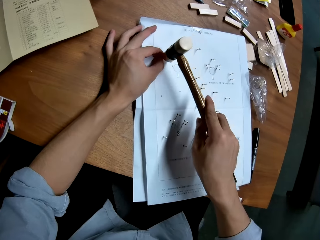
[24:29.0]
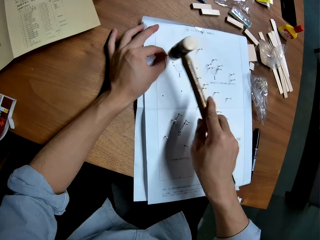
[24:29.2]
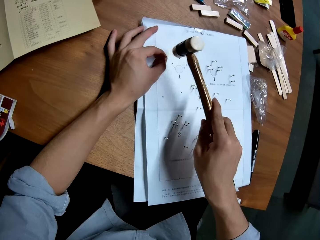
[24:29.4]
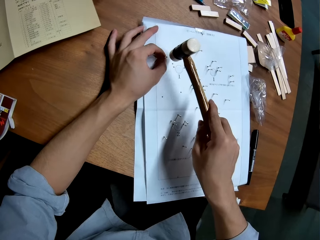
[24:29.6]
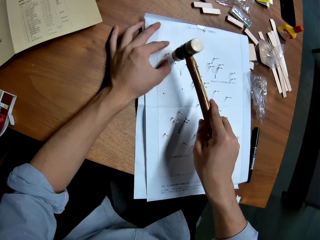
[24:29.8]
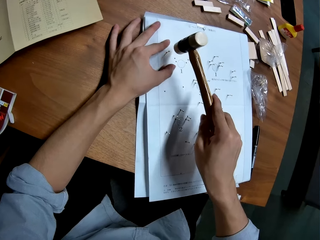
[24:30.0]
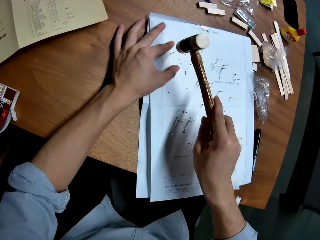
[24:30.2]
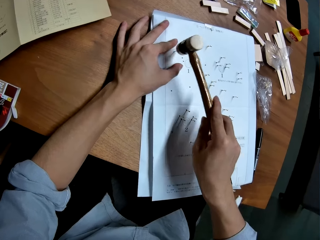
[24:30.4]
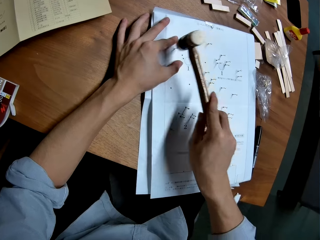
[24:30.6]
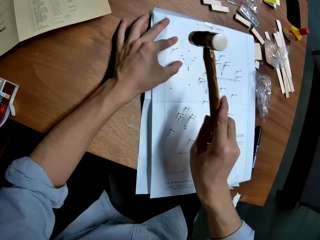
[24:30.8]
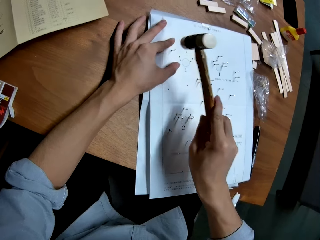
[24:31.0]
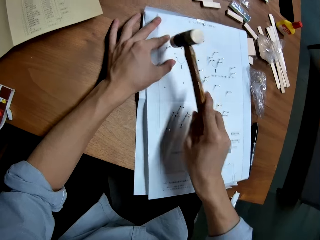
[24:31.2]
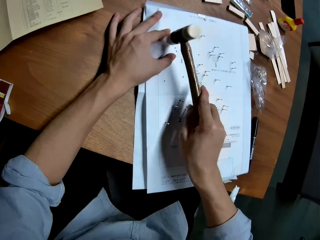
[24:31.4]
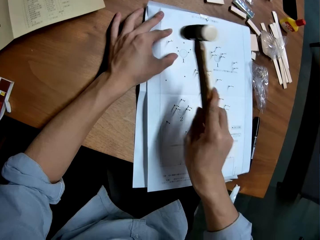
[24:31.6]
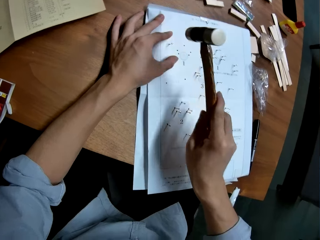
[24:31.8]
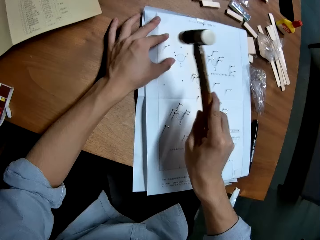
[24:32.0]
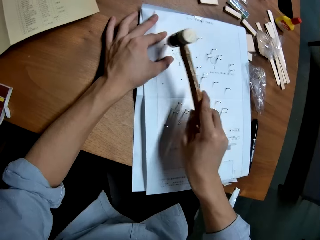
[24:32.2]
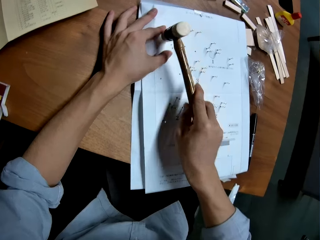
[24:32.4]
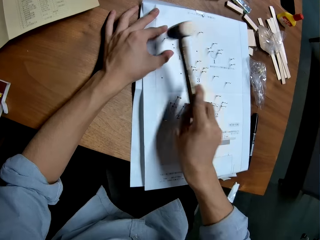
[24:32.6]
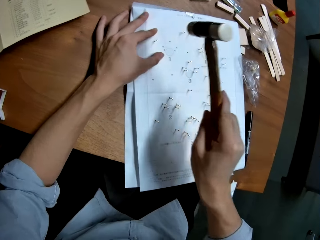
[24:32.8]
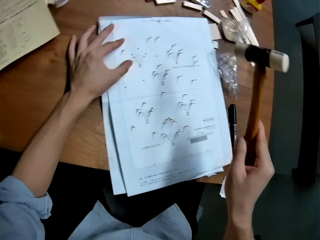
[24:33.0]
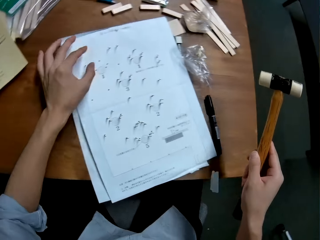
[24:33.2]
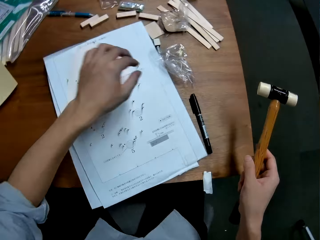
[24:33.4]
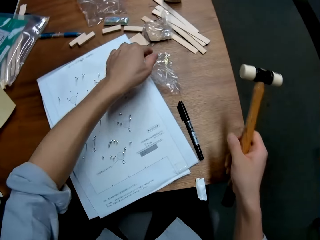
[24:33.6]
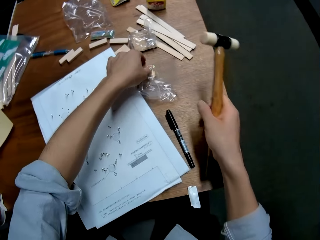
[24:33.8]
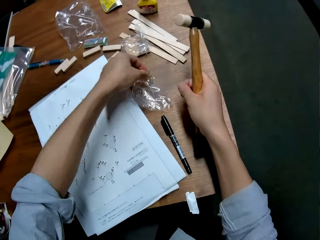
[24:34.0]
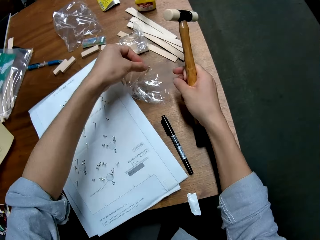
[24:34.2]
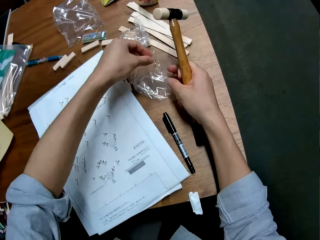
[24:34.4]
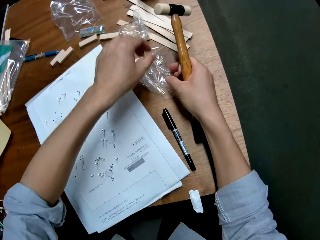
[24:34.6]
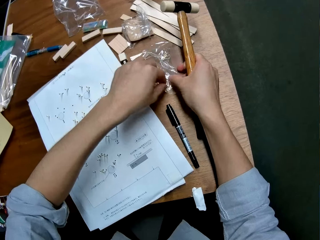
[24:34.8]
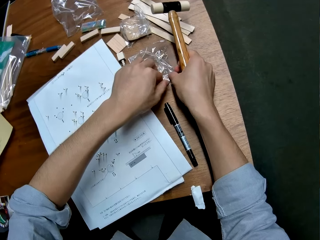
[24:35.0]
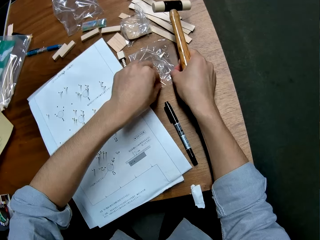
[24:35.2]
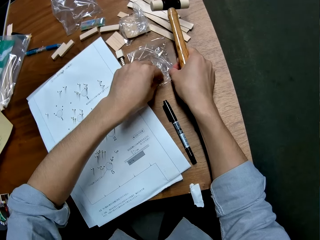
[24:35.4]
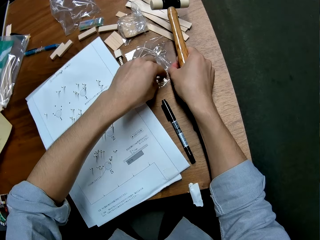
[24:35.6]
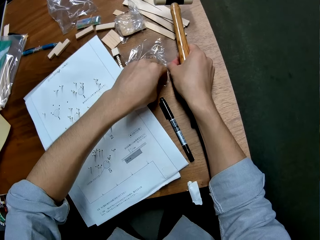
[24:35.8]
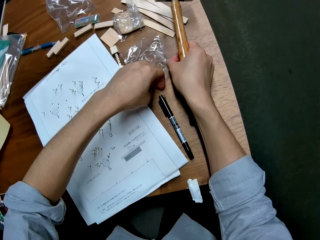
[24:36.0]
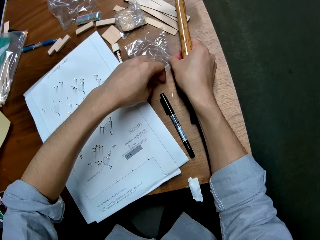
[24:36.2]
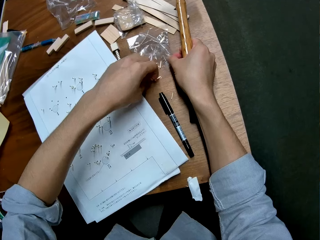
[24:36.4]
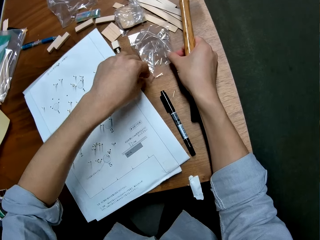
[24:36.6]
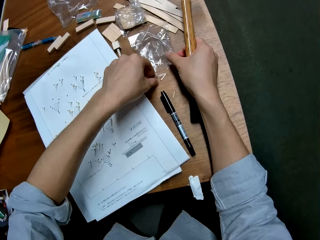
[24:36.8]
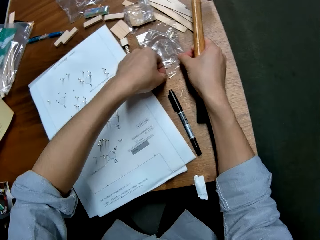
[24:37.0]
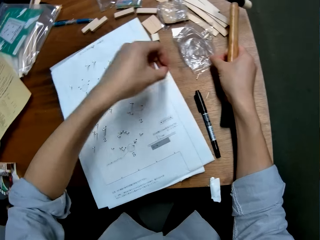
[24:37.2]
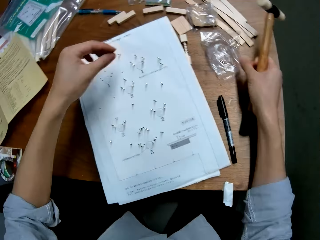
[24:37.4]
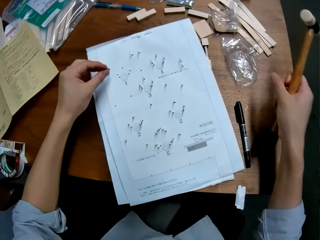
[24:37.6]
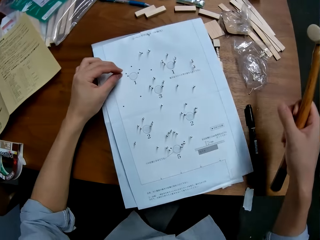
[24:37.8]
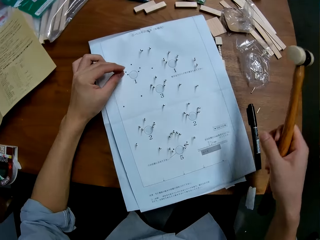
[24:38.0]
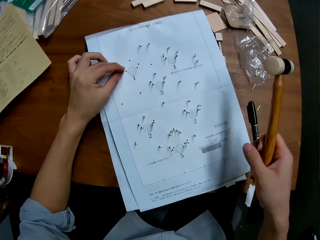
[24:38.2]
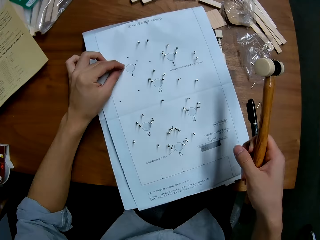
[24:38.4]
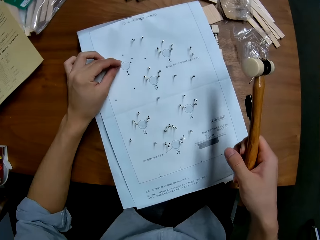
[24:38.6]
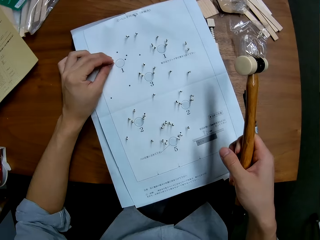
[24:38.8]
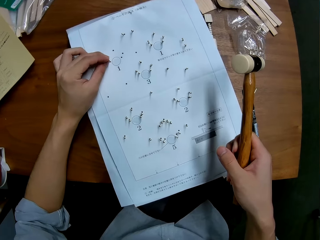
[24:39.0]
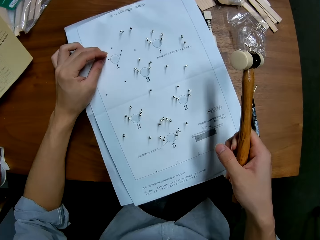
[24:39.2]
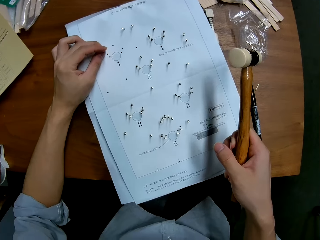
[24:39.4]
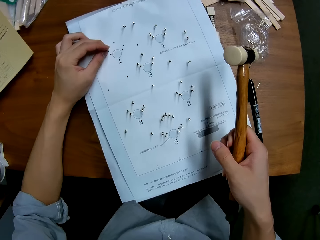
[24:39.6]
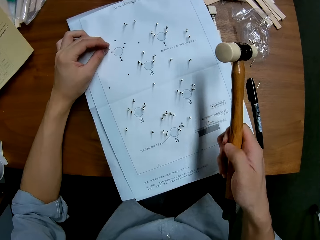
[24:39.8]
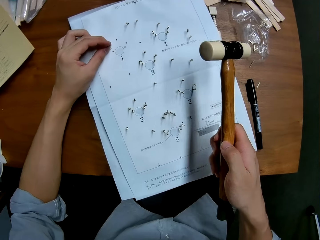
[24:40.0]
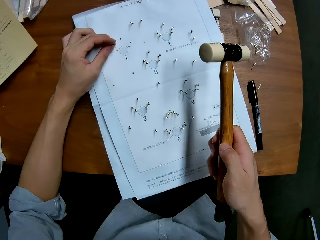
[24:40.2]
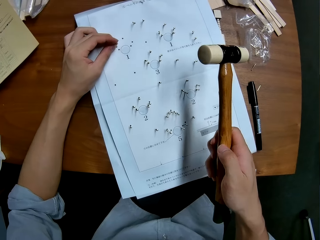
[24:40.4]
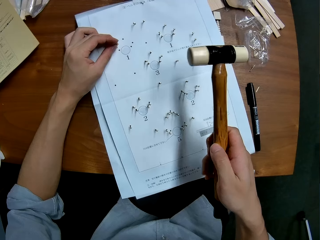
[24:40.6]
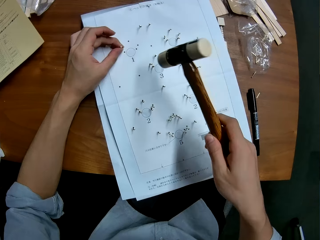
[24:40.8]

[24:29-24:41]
The camera wearer hits the pin into the hole in the leaflet with the hammer. He holds the leaflet with his left hand and moves a hand on the leaflet on a table. He hits a pin into the leaflet with the hammer. He picks up a pin from a transparent paper on the table. He moves the package with his left hand, holds the package with his right hand, and removes three pins from the package onto the table with his left hand. He picks up a pin from the table with his left hand. He inserts the pin into a hole in the leaflet with both hands.

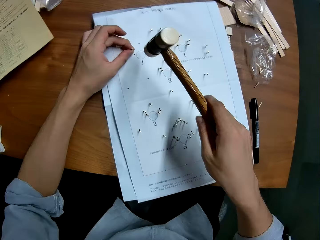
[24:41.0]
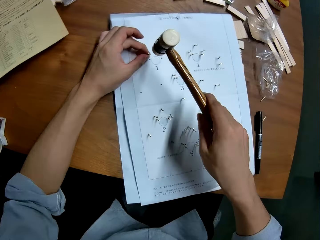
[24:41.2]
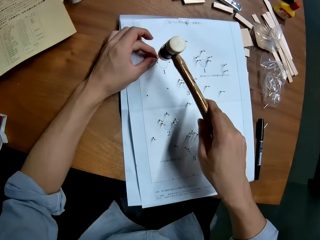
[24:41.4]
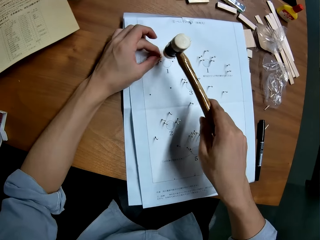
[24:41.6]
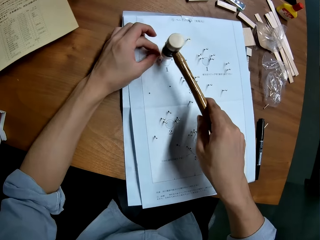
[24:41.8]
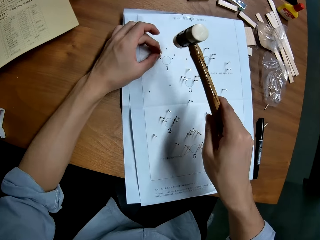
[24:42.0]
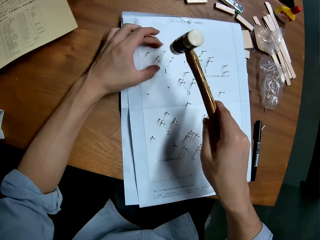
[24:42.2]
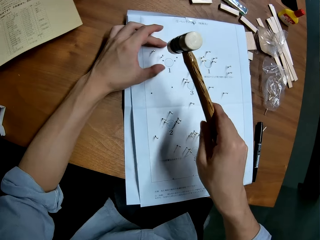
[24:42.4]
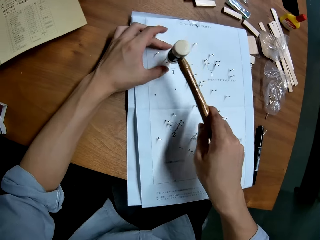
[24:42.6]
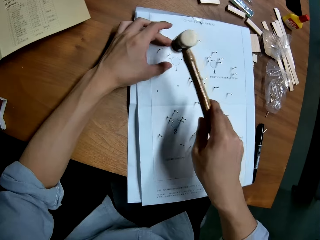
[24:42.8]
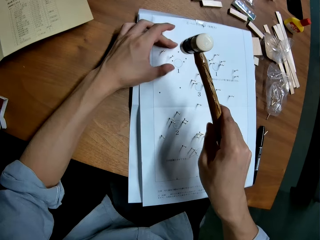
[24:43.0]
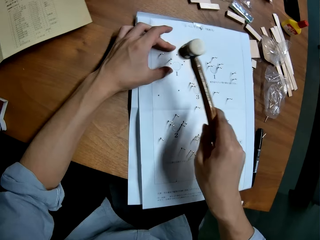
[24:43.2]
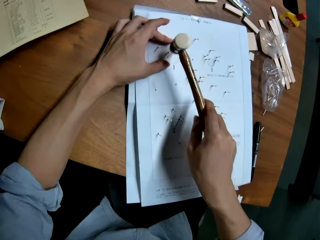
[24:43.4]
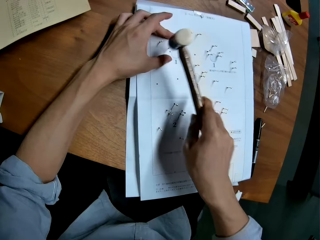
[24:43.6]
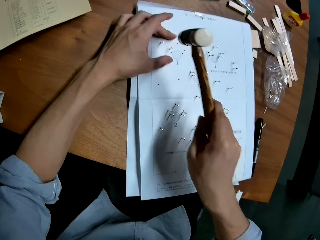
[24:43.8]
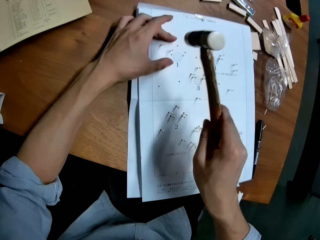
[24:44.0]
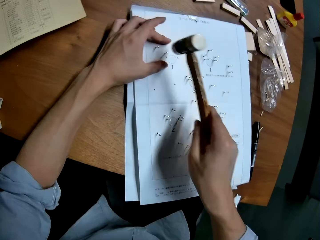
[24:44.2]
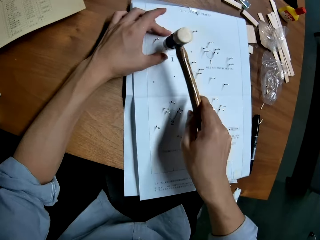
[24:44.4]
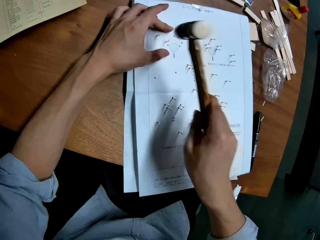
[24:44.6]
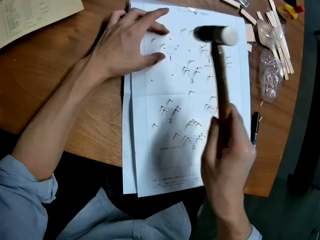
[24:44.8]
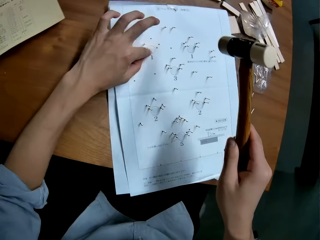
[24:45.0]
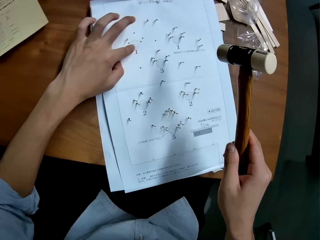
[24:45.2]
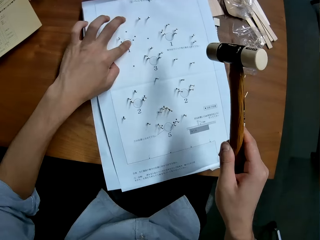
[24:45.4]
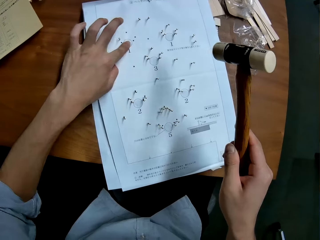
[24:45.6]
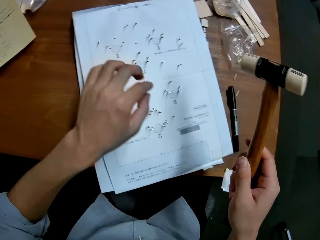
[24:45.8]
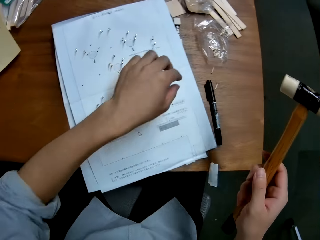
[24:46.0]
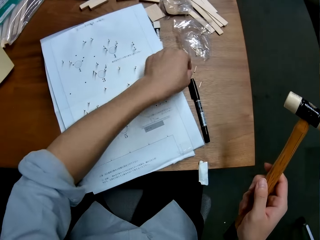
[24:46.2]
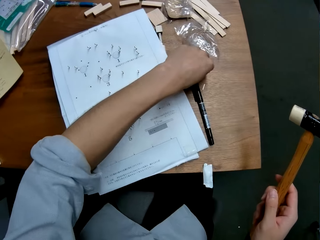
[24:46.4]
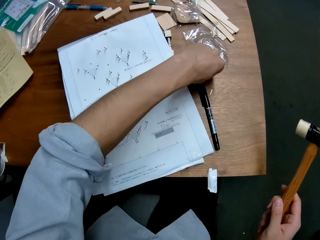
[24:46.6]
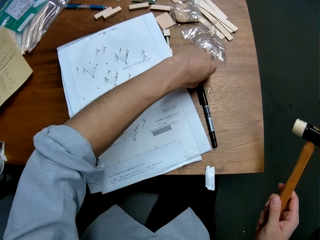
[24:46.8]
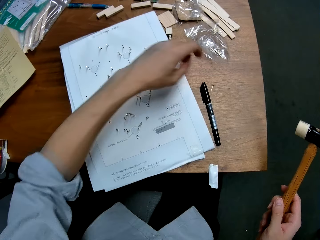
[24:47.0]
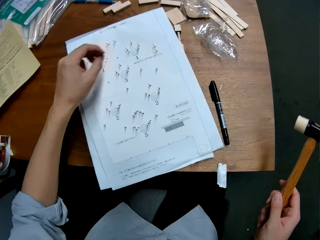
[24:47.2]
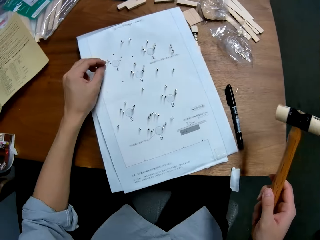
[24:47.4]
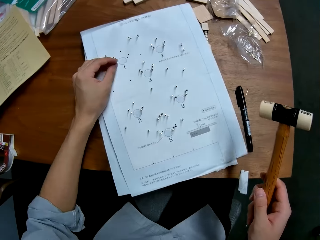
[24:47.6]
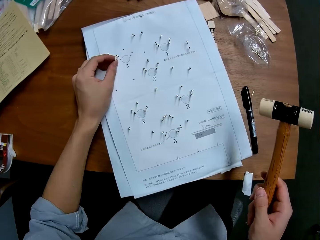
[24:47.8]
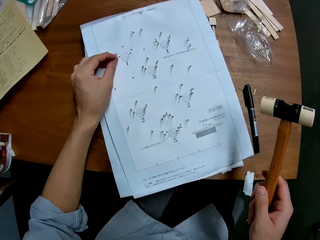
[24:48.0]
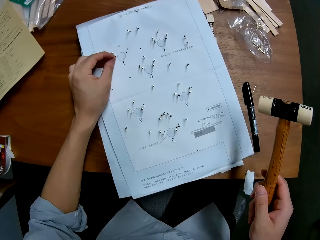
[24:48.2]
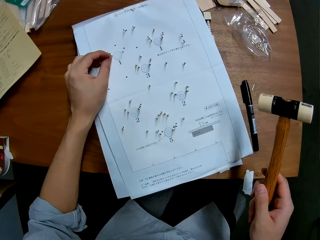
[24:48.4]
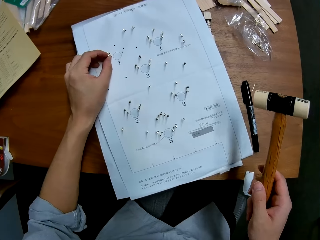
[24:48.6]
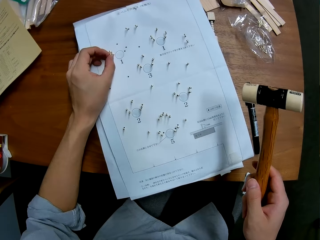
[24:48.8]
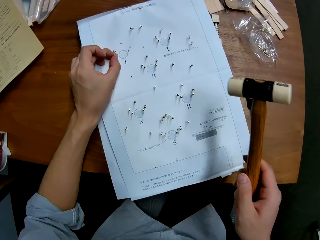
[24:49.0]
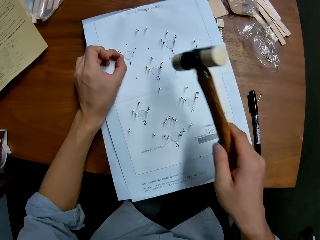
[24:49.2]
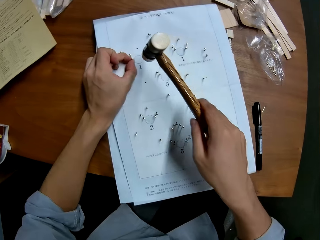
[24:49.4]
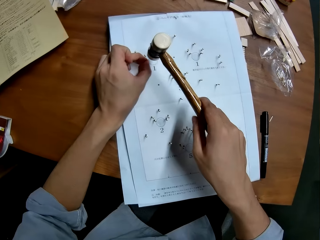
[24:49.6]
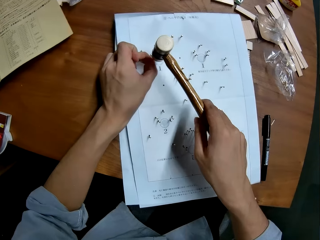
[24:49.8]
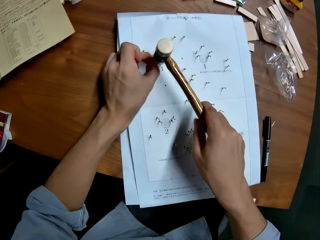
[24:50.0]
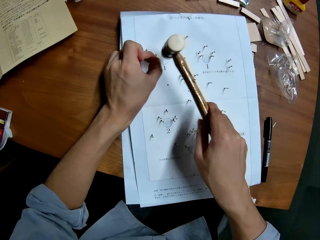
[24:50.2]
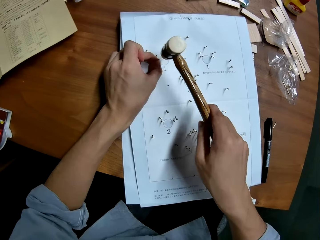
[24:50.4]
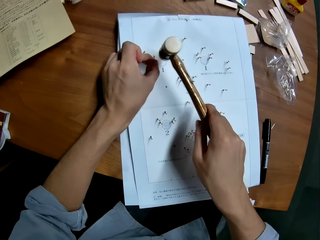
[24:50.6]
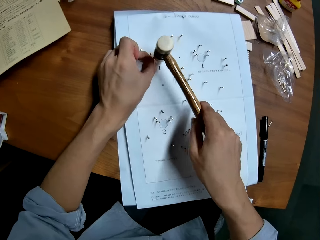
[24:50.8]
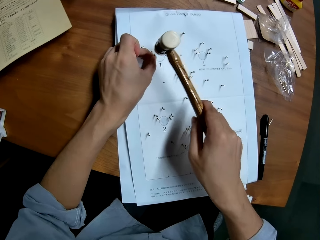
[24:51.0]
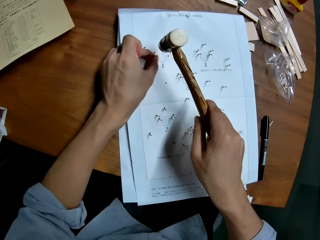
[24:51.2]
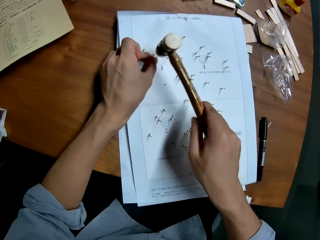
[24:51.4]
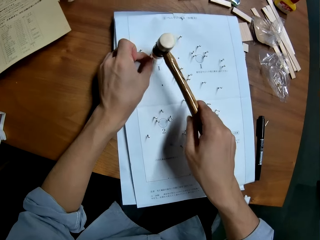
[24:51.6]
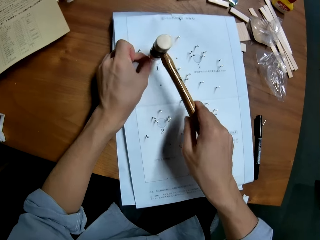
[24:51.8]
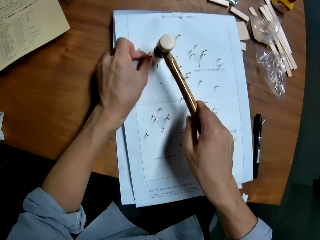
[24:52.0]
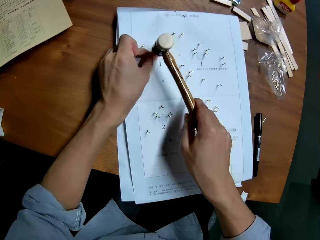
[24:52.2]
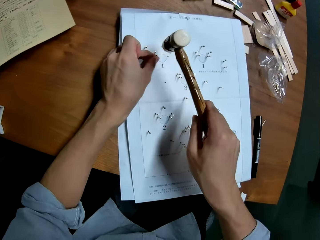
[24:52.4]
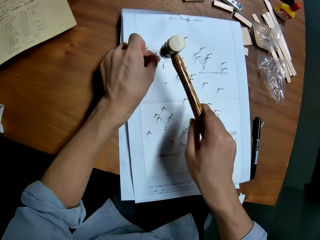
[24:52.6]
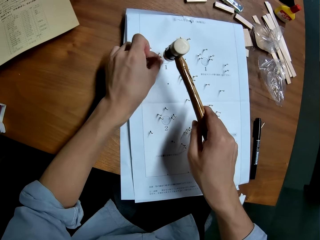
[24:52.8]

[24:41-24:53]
The camera wearer hits the pin into the hole in the leaflet with the hammer. He holds the leaflet with his left hand and moves a hand on the leaflet on a table. He hits a pin into the leaflet with the hammer. He moves a hand on the leaflet on the table. He picks up a pin from the transparent paper on the table with his left hand. He inserts the pin into a hole in the leaflet with both hands. He hits the pin into the hole in the leaflet with the hammer.
